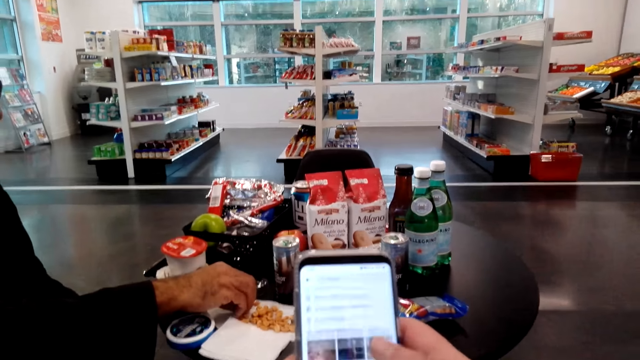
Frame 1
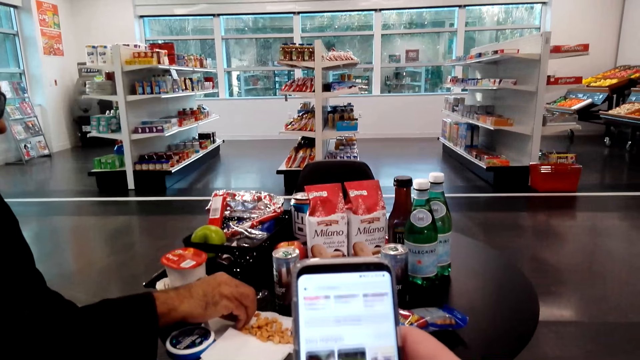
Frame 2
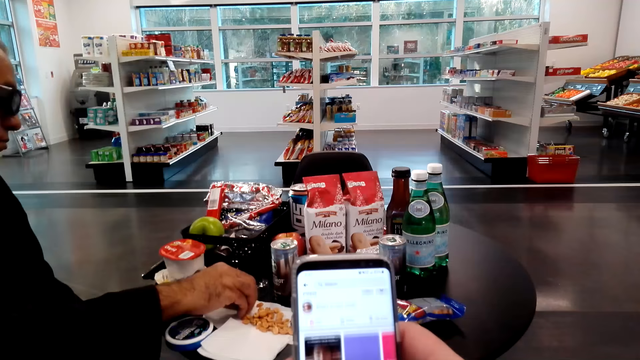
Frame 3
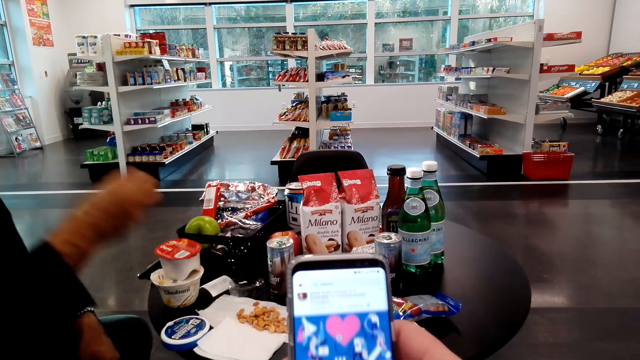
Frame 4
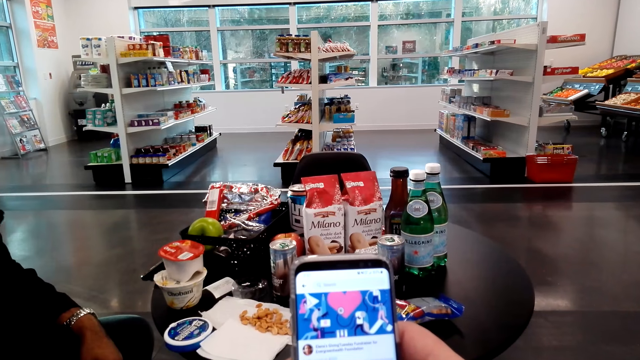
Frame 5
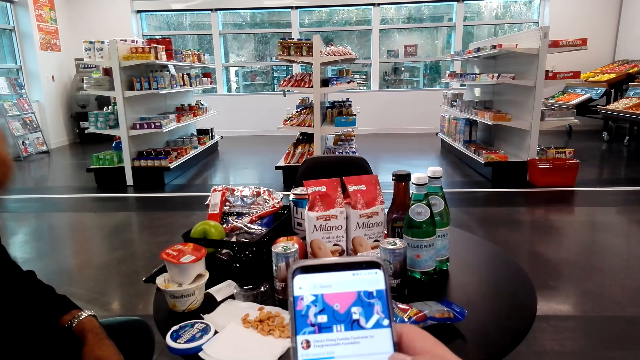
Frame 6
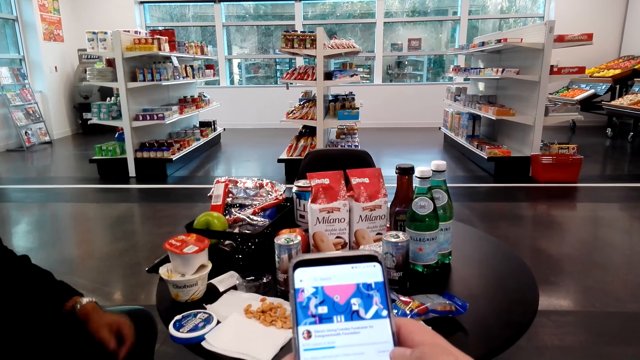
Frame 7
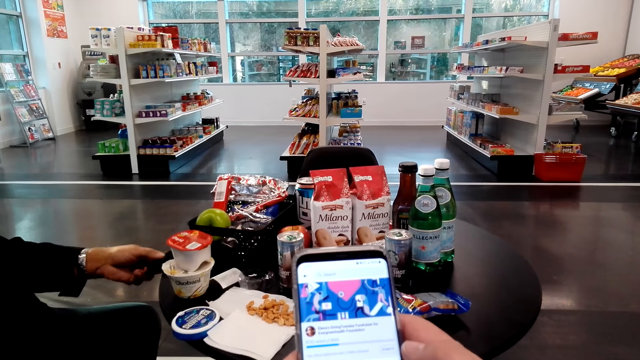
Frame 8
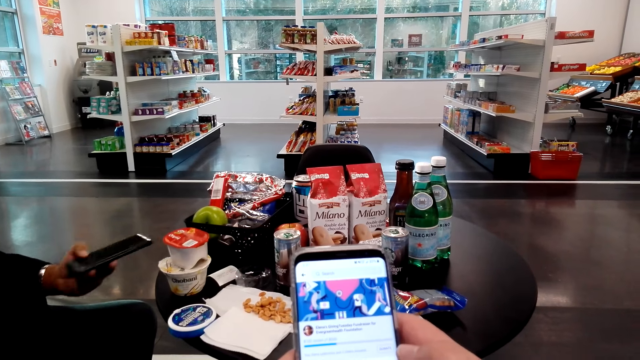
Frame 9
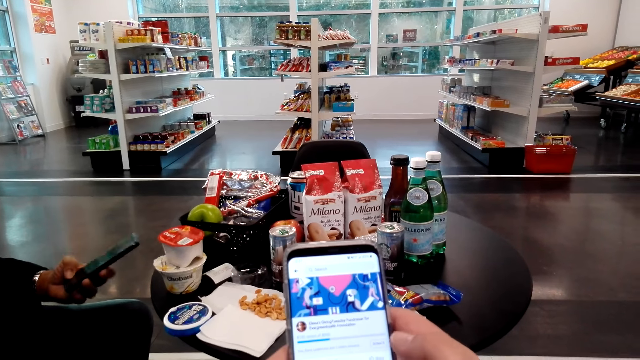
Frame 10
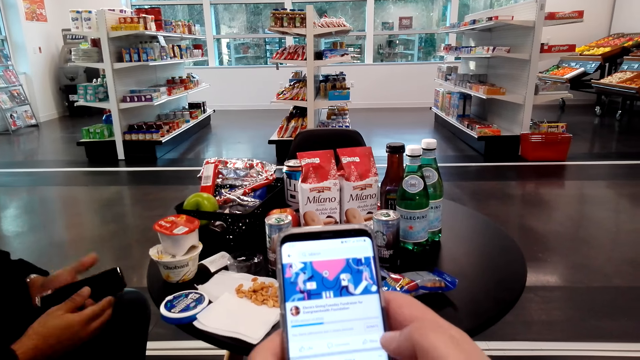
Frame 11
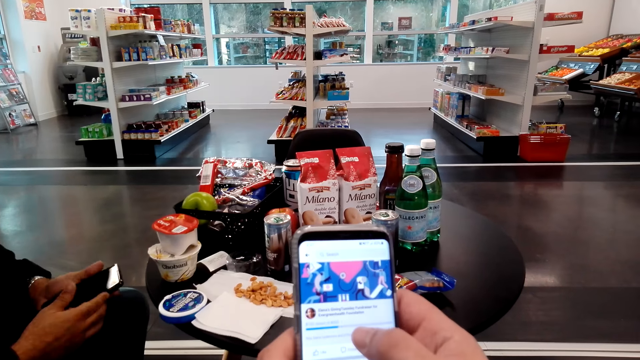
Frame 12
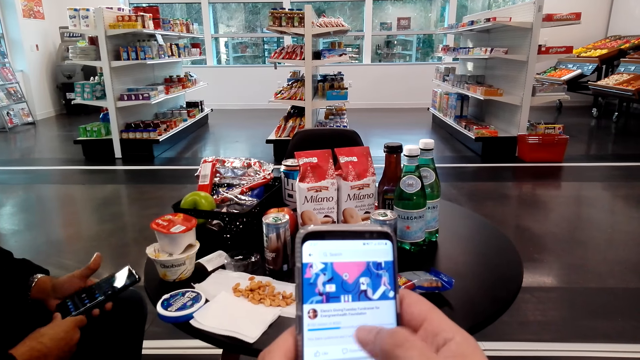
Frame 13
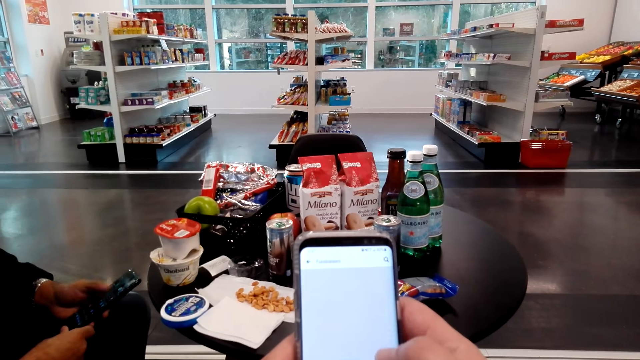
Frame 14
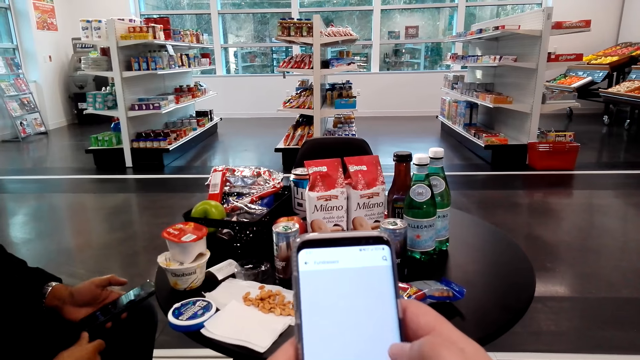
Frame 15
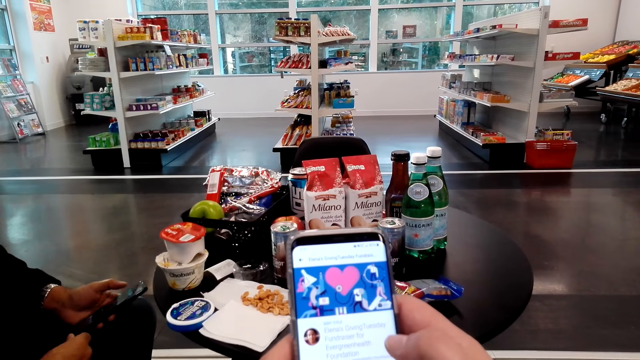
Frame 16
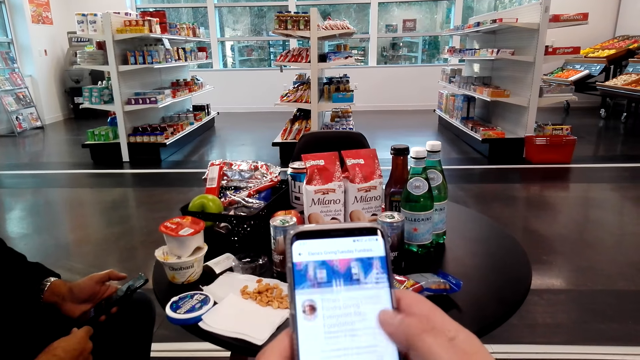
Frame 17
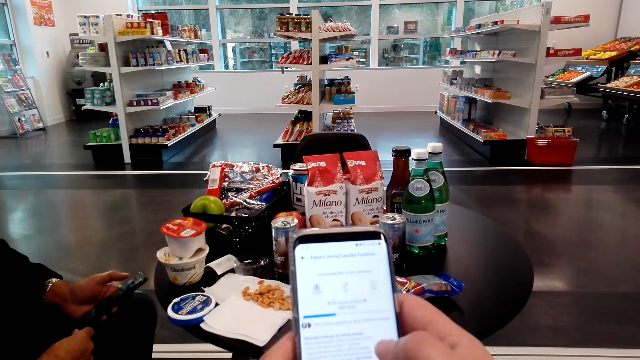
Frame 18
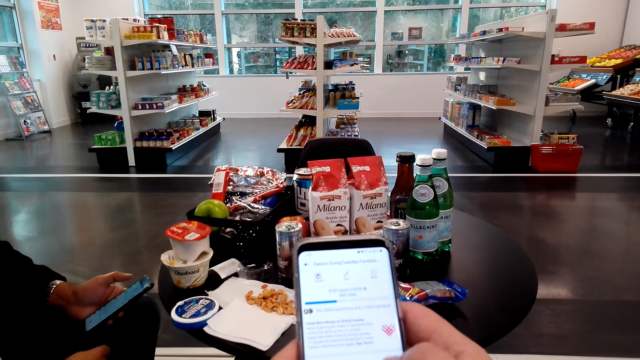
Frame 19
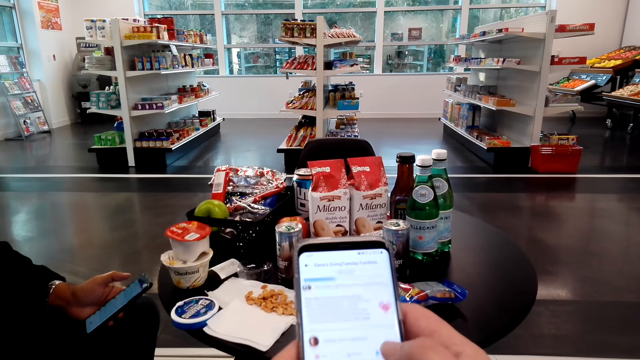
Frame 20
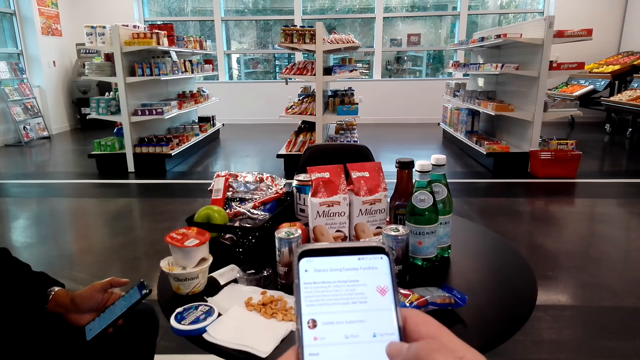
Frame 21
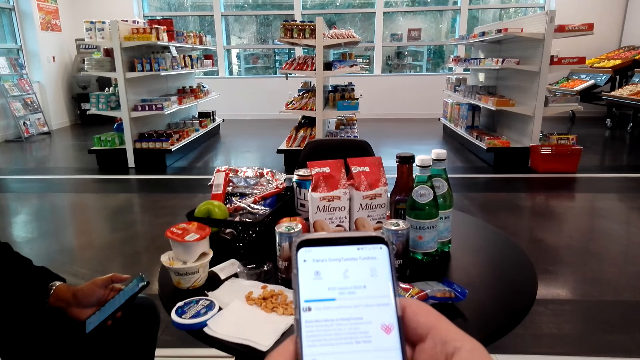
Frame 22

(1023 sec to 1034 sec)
The camera wearer operates her phone with her hands. A man picks up his phone on the table. The man operates his phone with his hands.

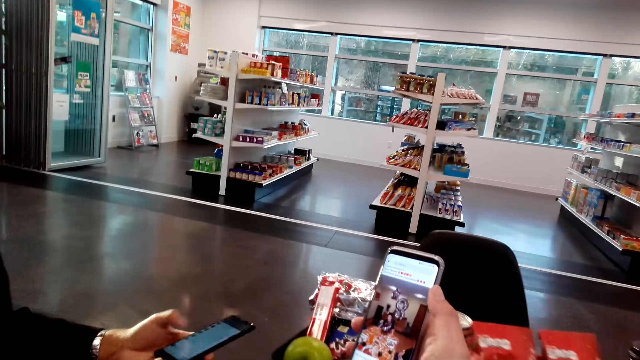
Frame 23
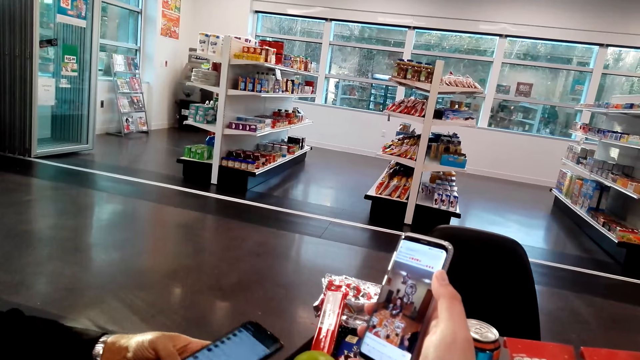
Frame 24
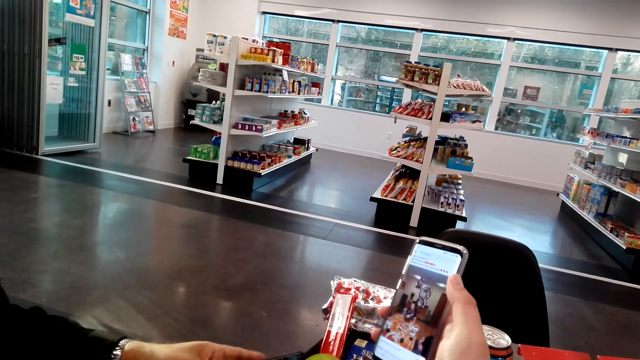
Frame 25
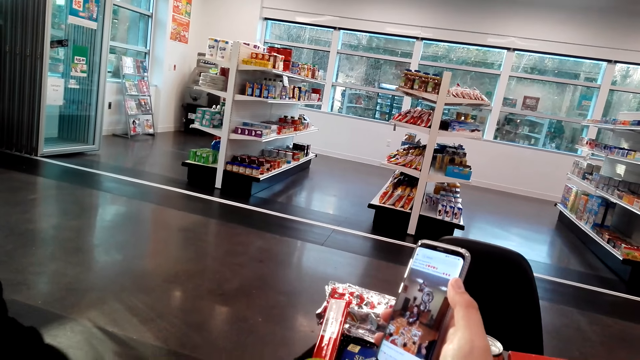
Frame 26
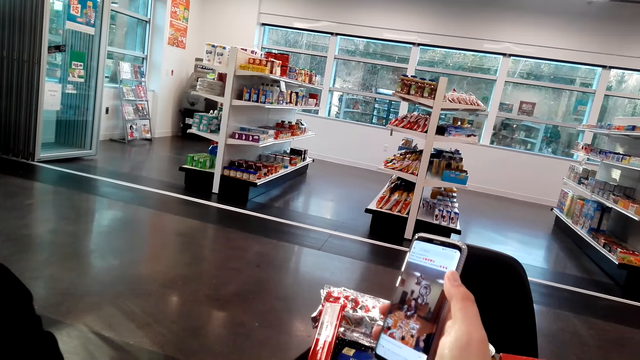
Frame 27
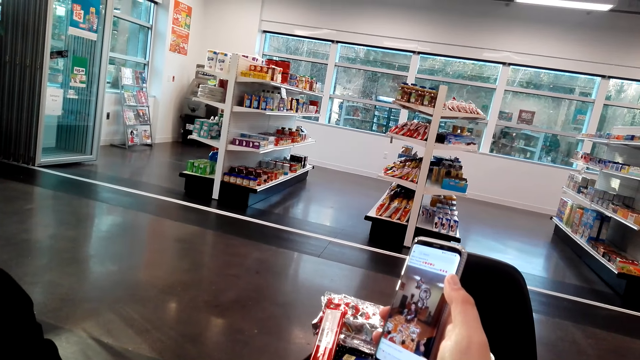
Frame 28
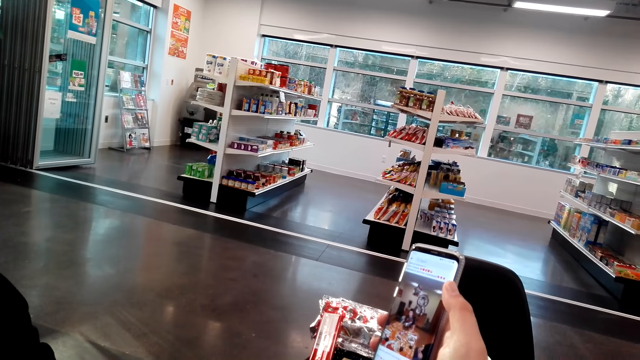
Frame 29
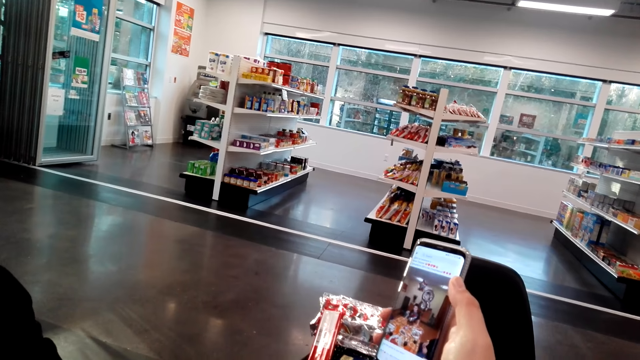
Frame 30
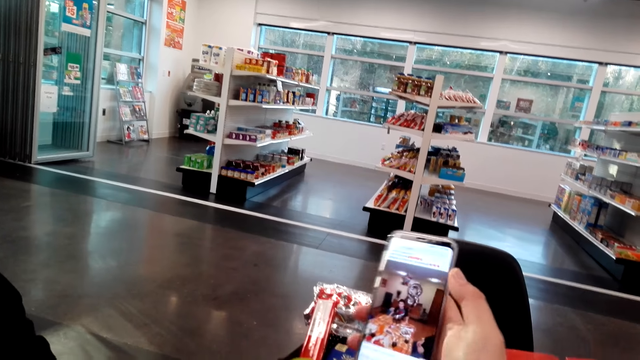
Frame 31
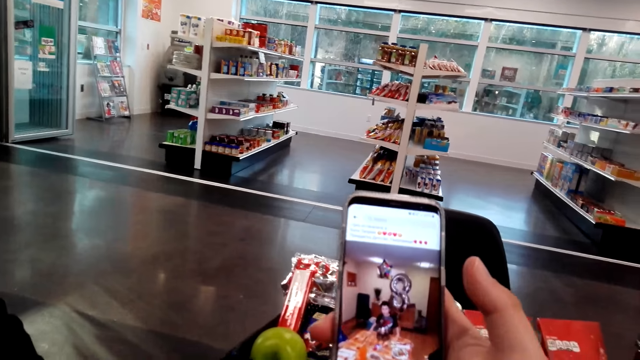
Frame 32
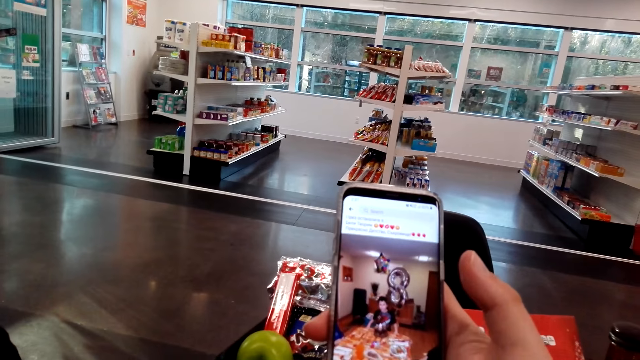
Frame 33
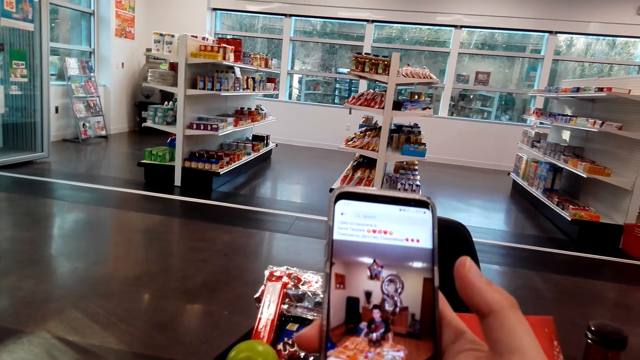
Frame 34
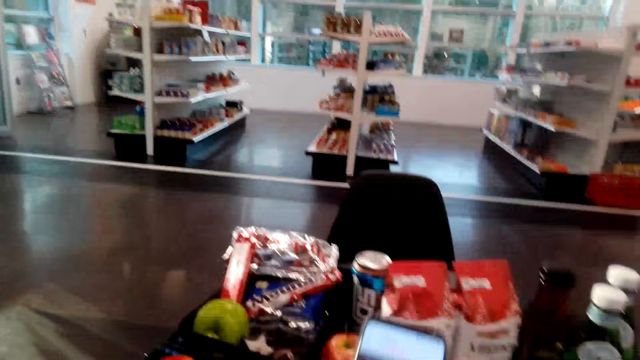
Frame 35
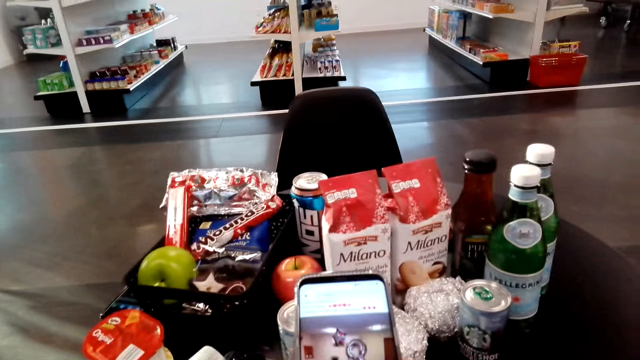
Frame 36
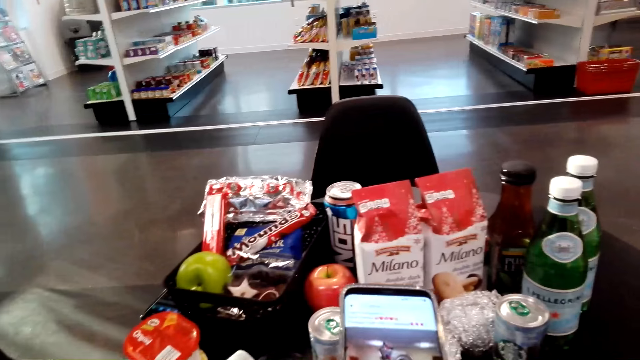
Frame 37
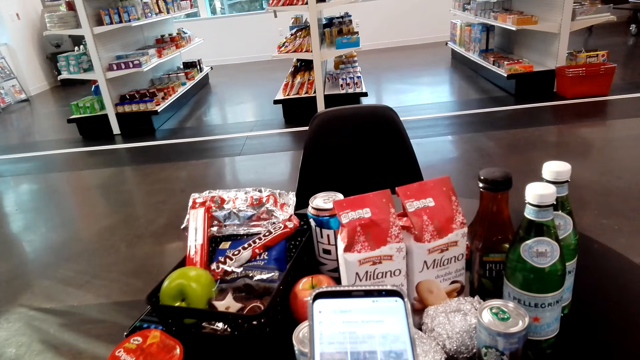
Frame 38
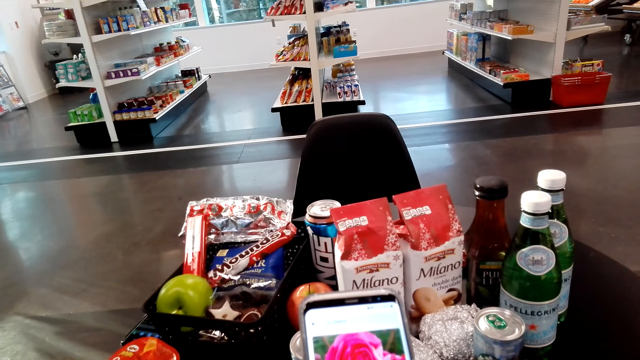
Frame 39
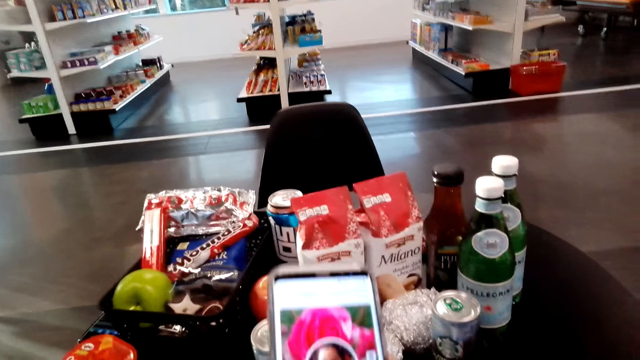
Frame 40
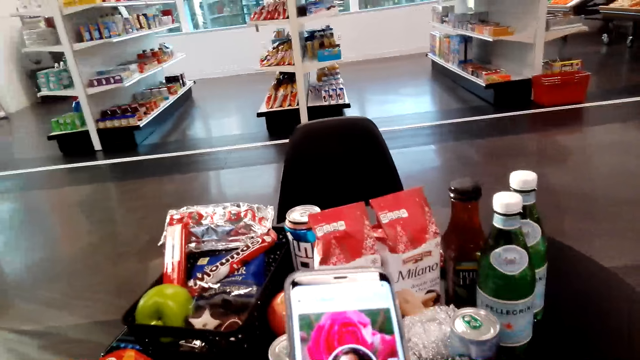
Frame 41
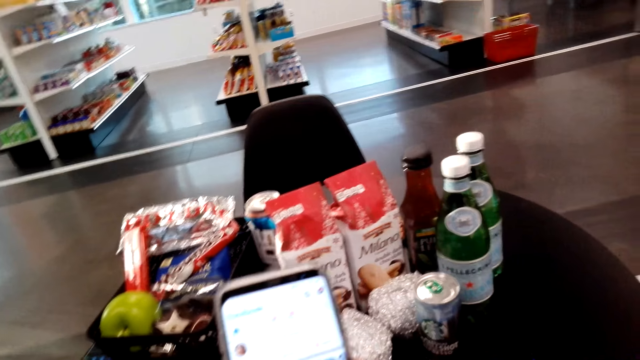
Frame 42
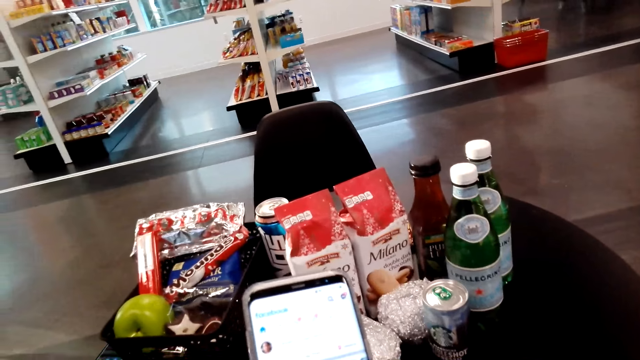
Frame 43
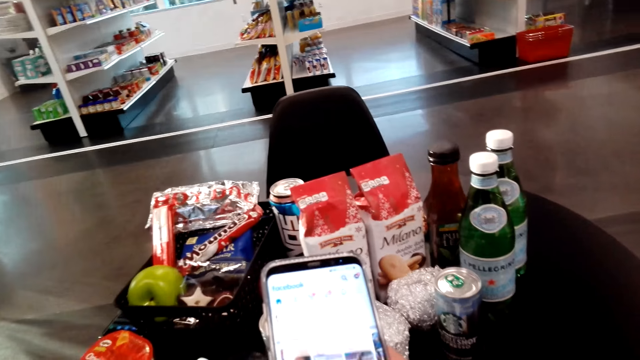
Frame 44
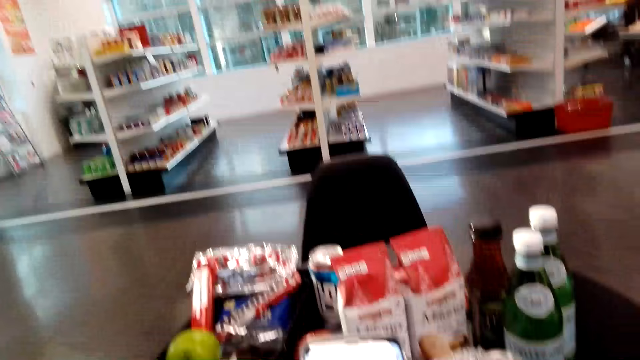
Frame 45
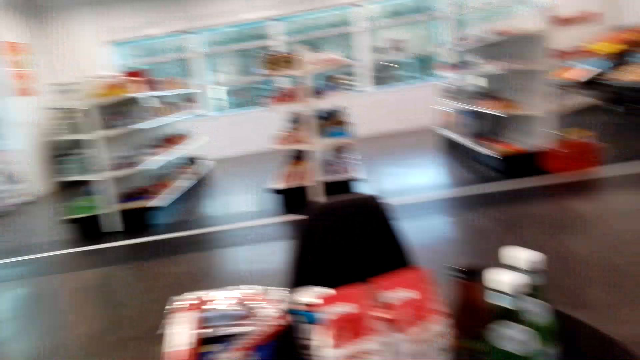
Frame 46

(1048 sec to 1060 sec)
The camera wearer holds her phone with her right hand. She operates her phone with her right hand.
